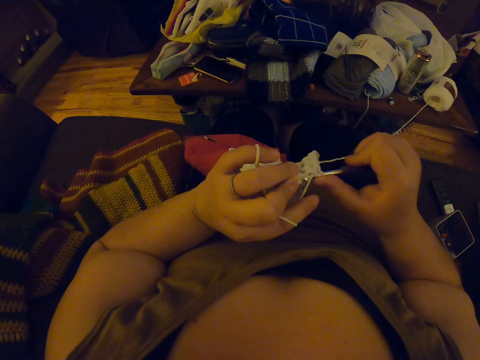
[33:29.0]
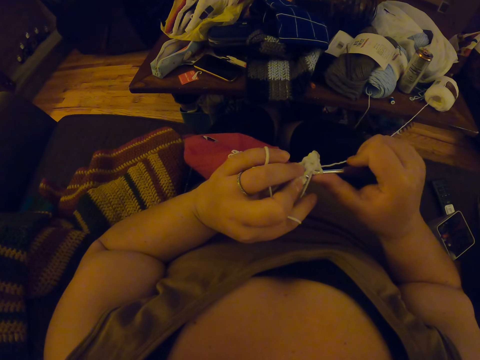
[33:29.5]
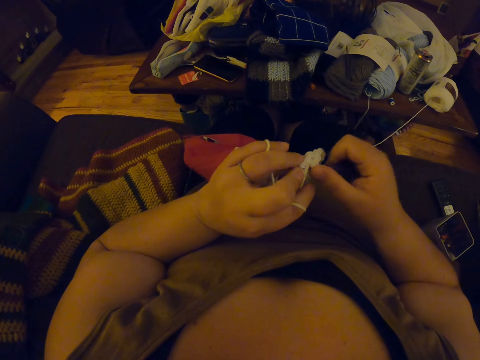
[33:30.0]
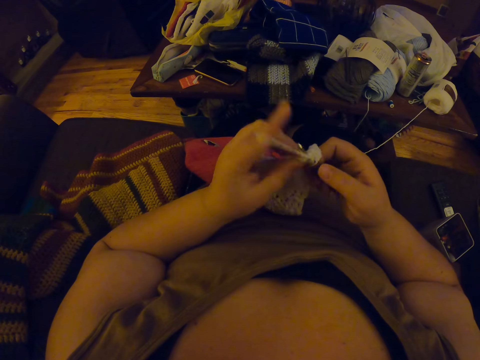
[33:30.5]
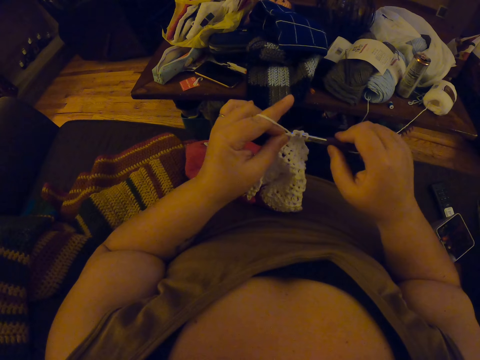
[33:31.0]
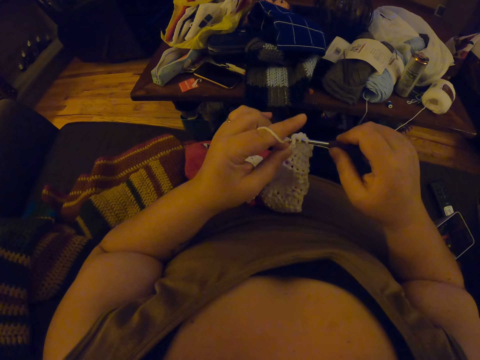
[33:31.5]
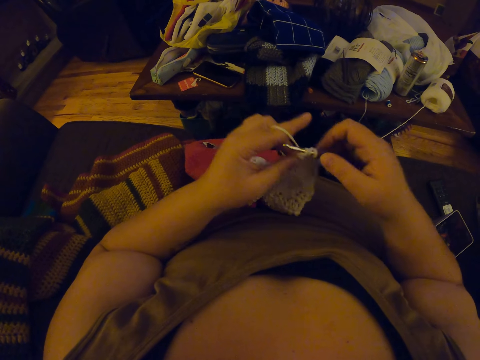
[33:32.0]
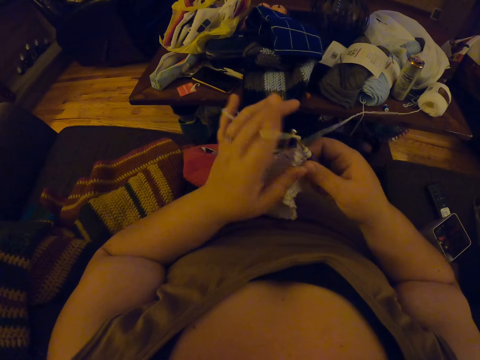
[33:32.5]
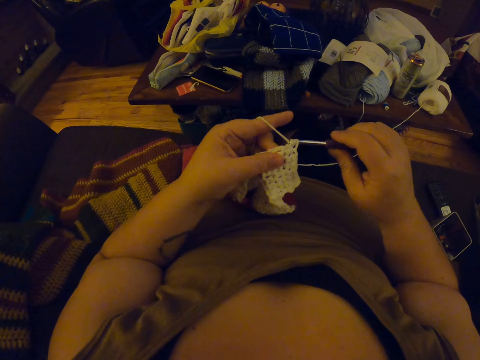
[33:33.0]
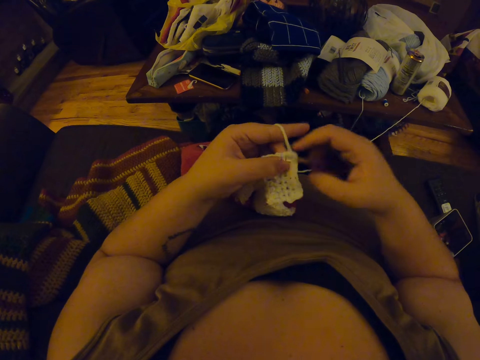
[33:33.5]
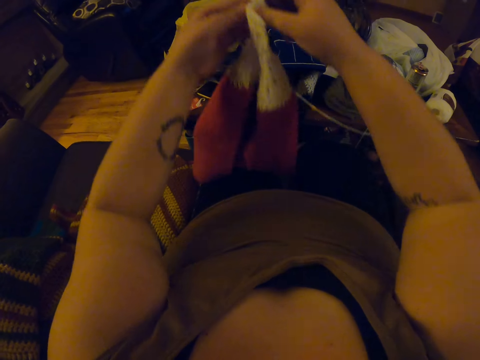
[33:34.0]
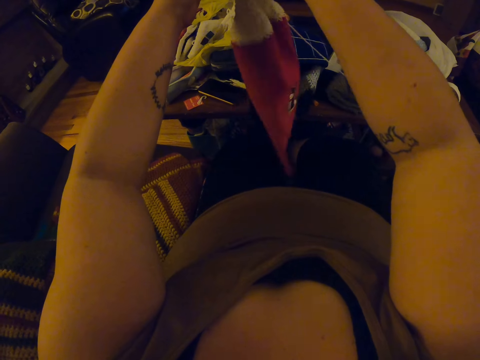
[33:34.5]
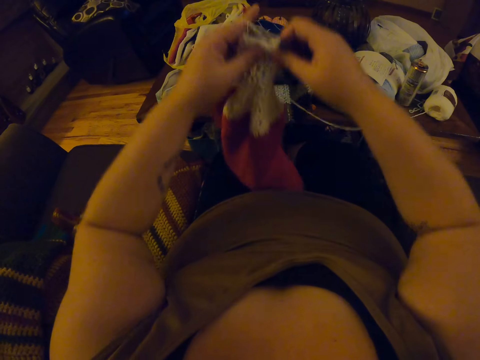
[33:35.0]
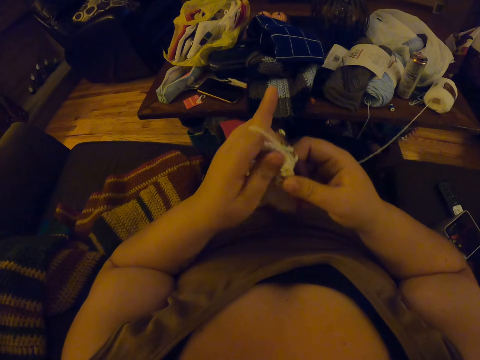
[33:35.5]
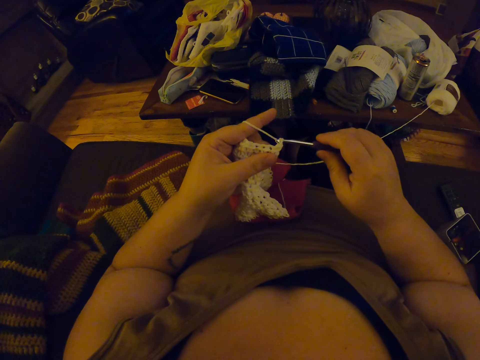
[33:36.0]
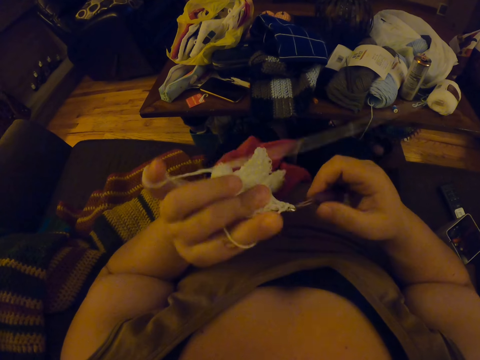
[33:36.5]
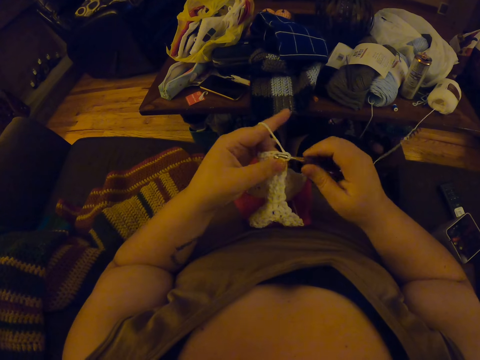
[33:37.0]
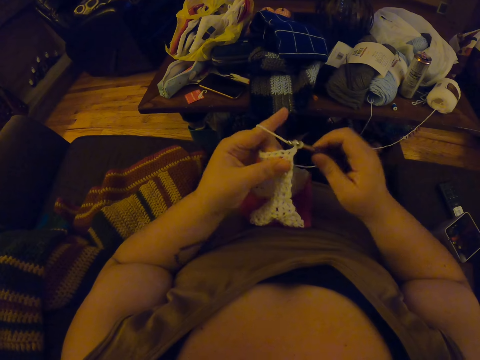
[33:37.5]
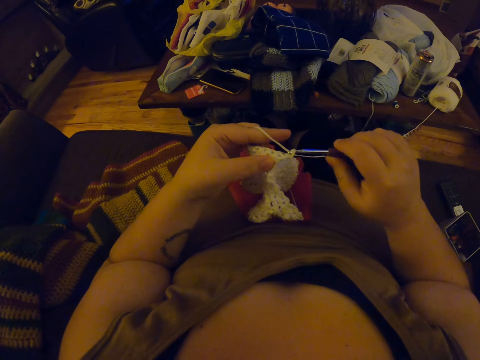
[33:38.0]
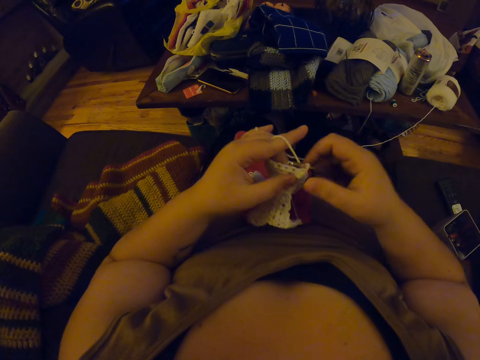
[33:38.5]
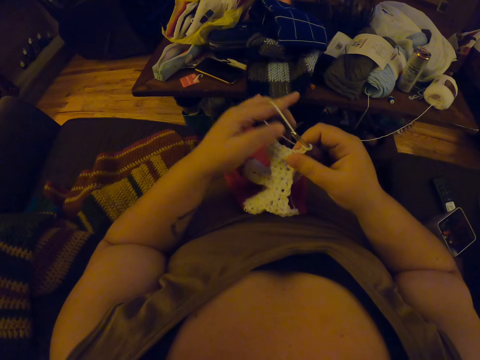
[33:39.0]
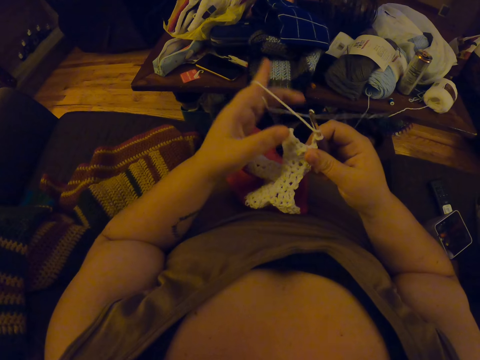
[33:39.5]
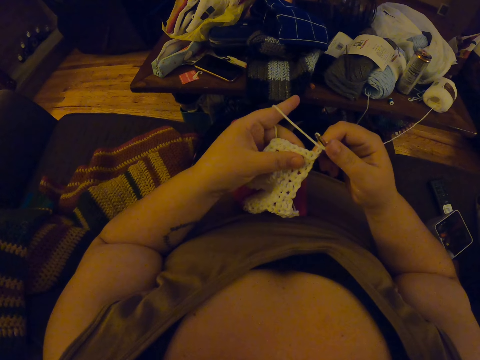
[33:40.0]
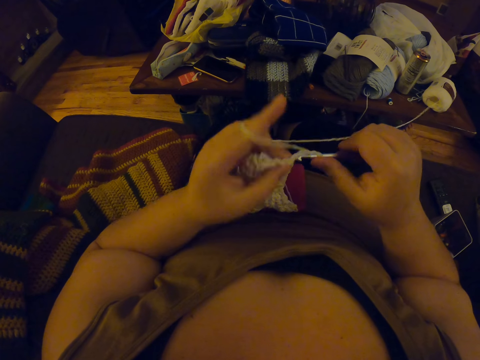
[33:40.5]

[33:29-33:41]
The camera wearer adjusts the crochet in her hands. She crochets with the yarn.

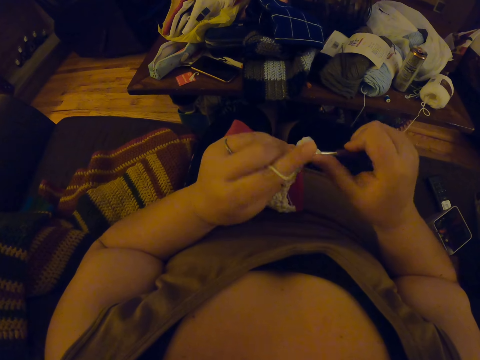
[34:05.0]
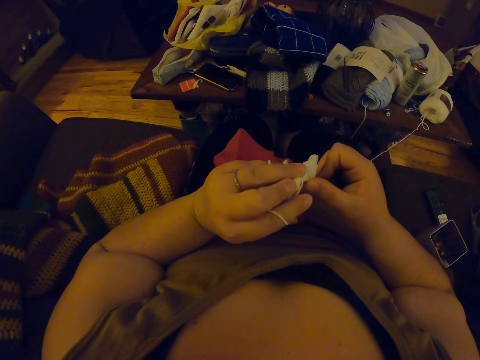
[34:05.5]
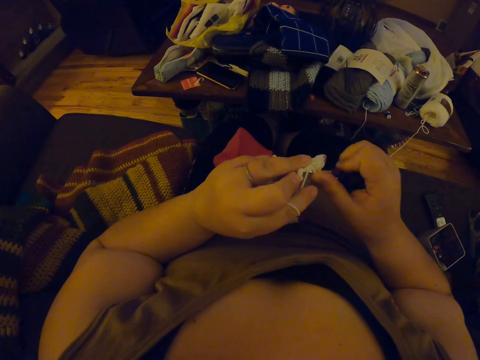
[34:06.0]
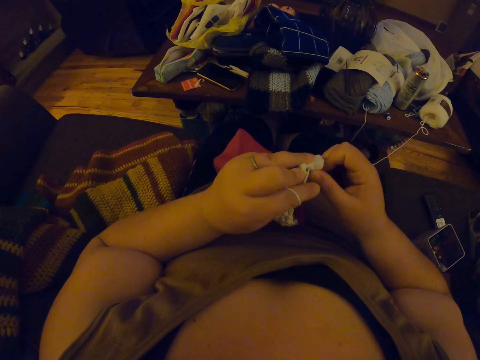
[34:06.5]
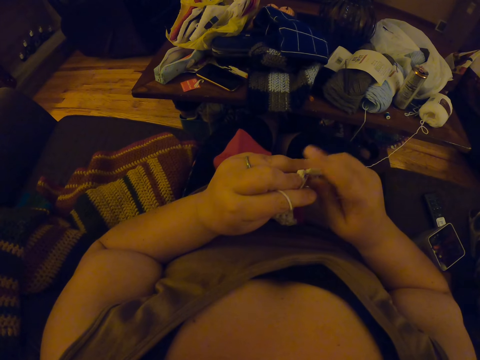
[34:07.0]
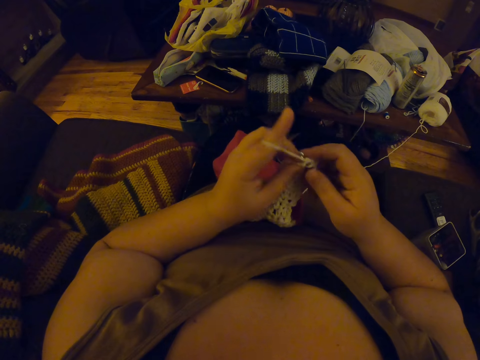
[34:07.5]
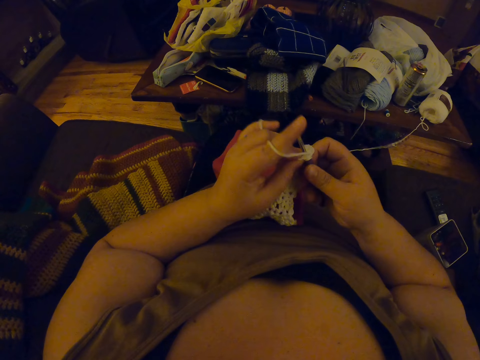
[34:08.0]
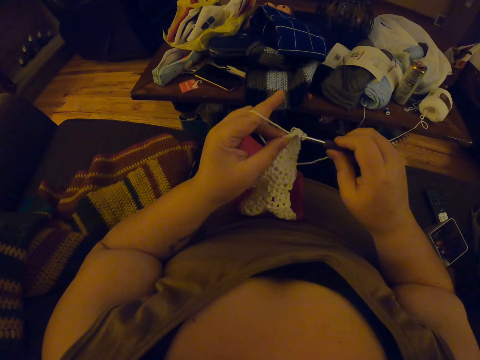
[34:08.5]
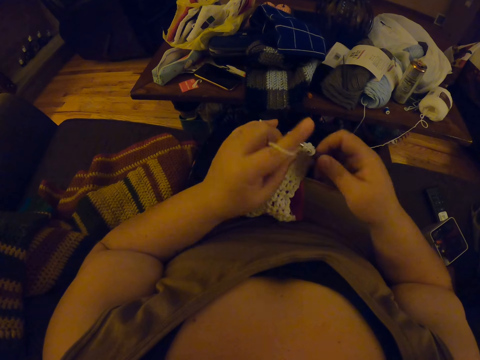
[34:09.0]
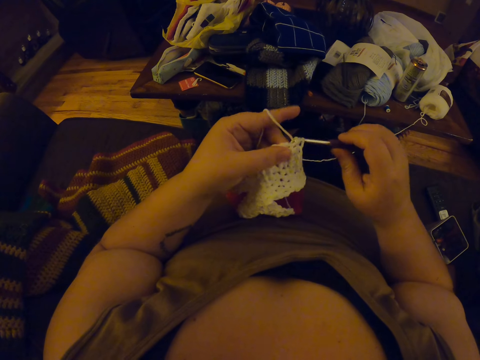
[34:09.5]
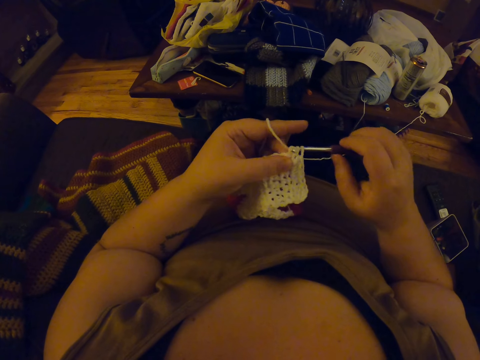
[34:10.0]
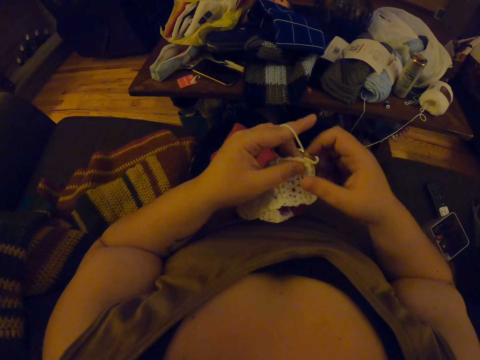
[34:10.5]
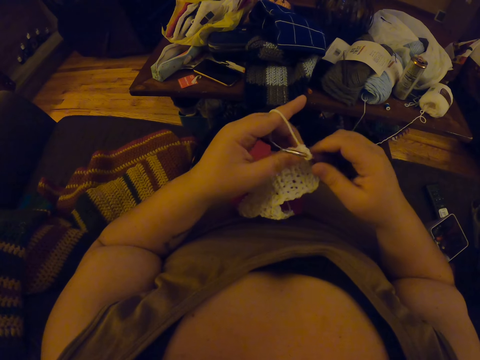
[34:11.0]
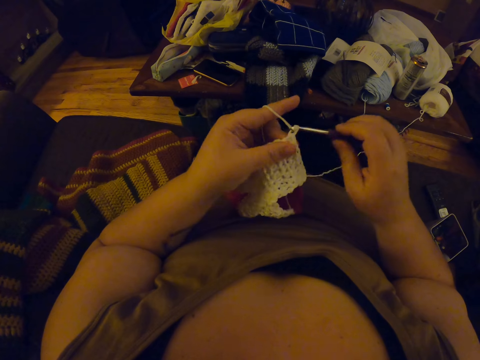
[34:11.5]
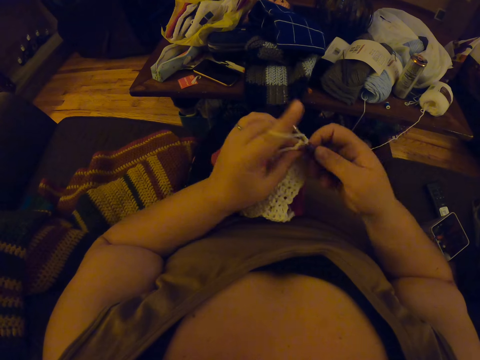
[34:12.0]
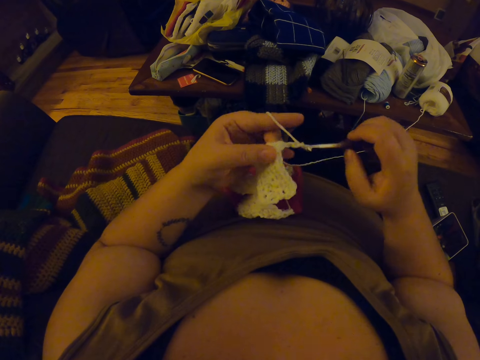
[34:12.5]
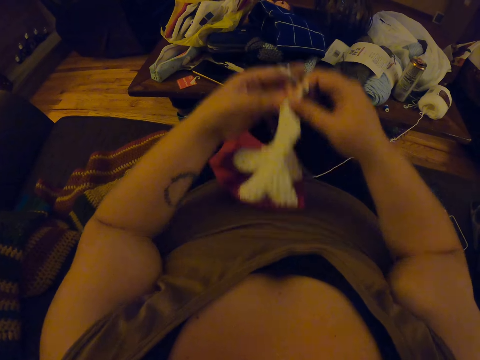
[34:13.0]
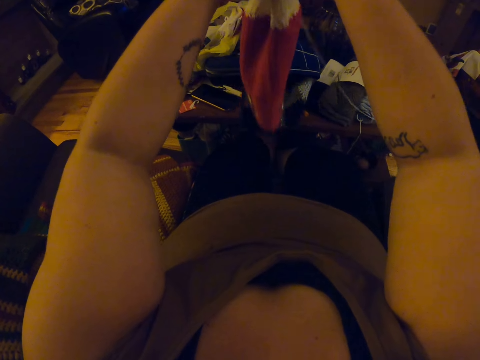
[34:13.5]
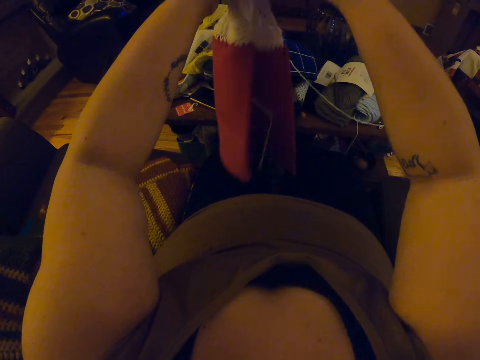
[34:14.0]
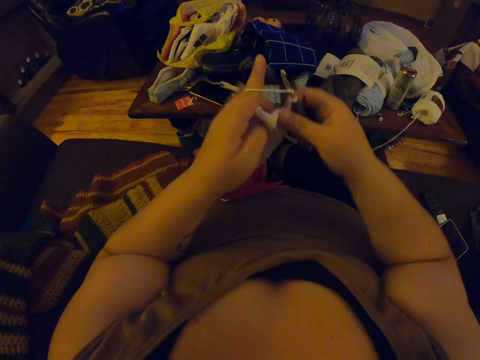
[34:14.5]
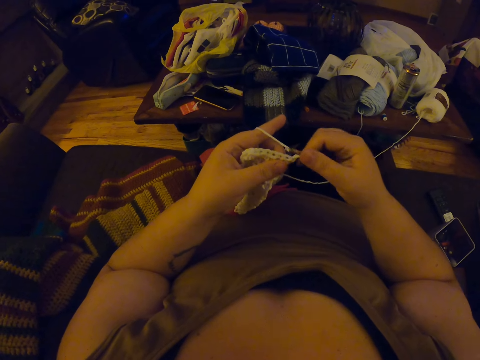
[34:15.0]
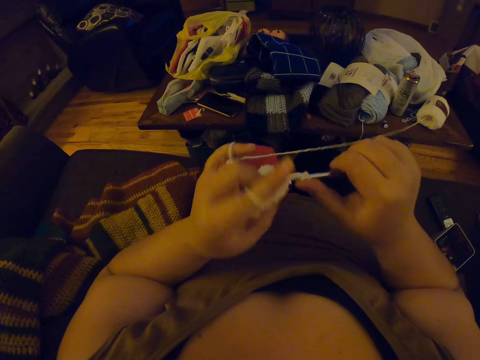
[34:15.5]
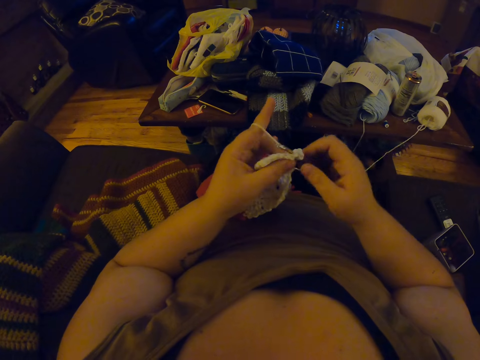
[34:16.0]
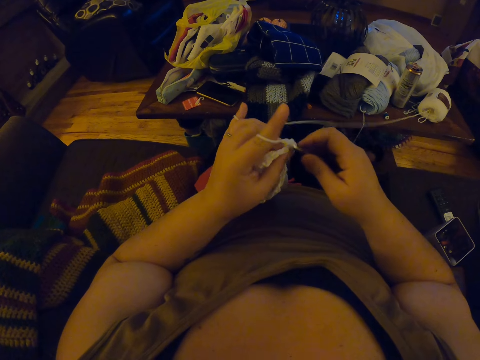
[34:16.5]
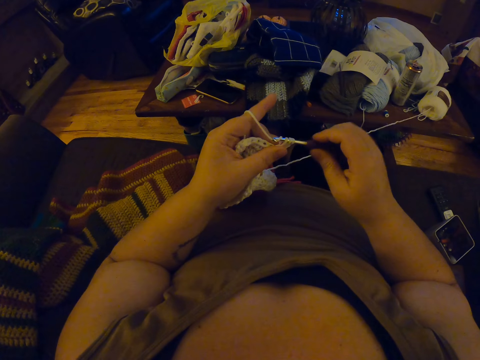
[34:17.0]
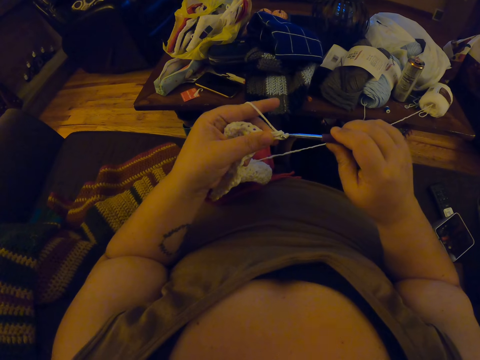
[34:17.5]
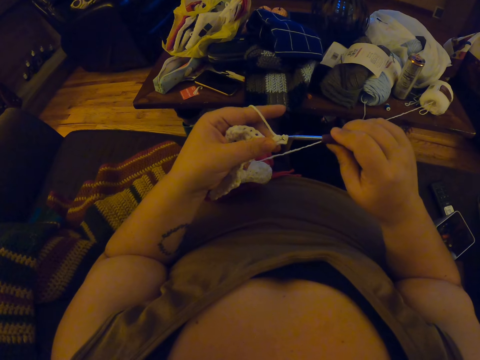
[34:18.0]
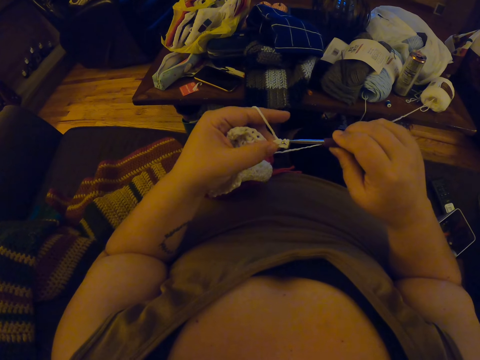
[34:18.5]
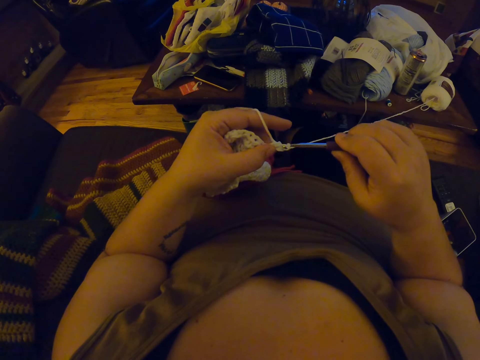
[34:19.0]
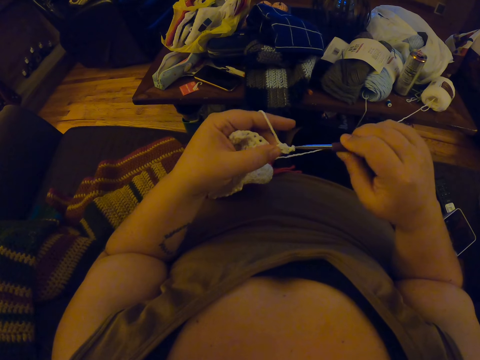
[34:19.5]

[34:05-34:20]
The camera wearer touches the crochet with her right hand. She crochets with the yarn. She adjusts the crochet in her hands. She crochets with the yarn.
